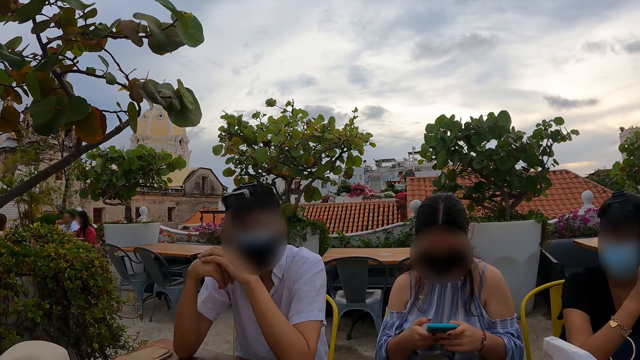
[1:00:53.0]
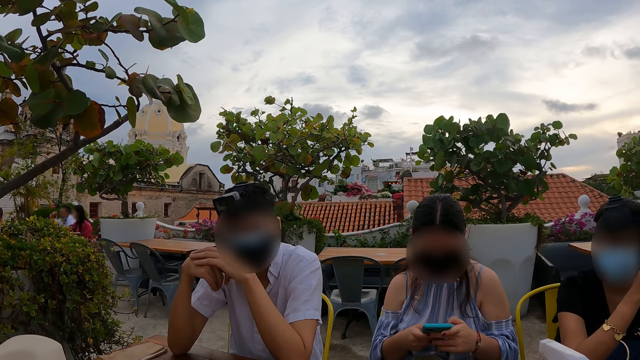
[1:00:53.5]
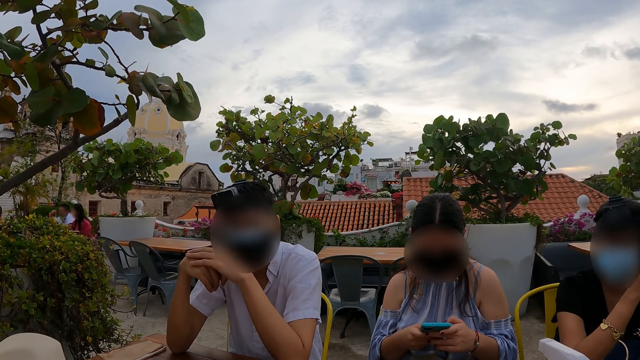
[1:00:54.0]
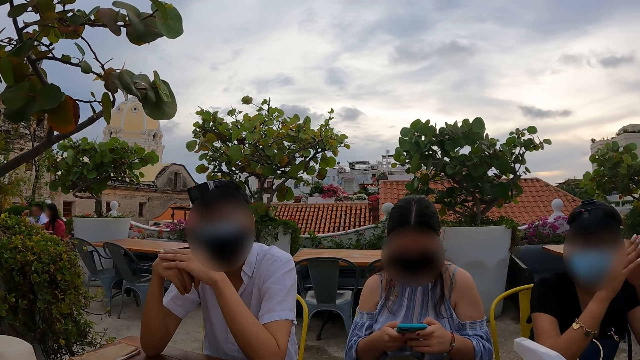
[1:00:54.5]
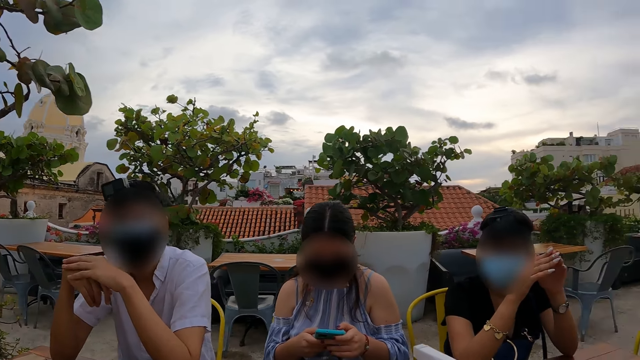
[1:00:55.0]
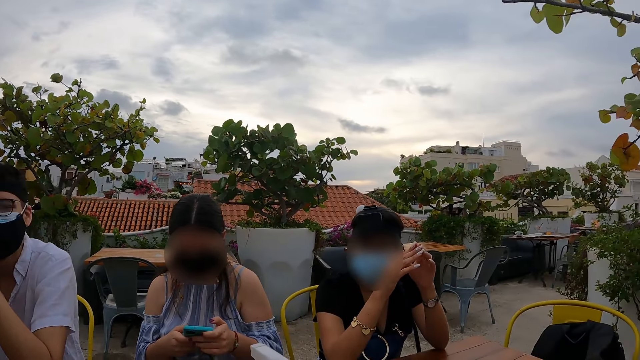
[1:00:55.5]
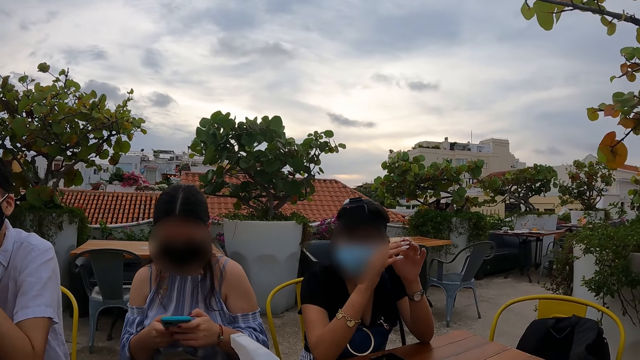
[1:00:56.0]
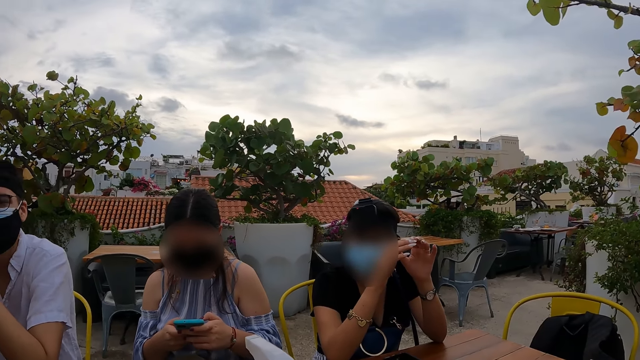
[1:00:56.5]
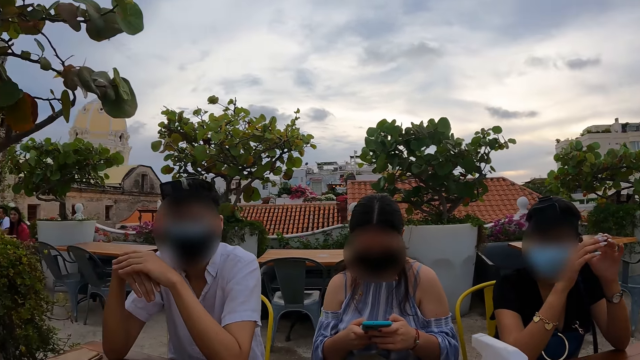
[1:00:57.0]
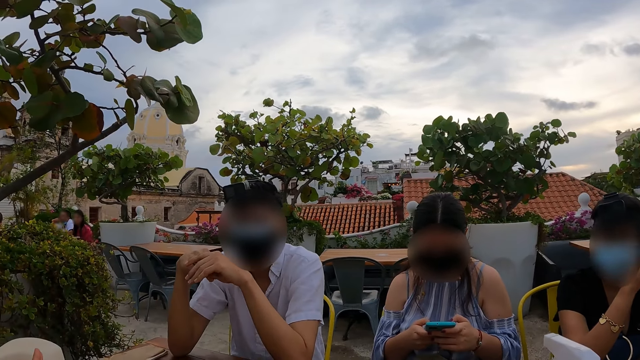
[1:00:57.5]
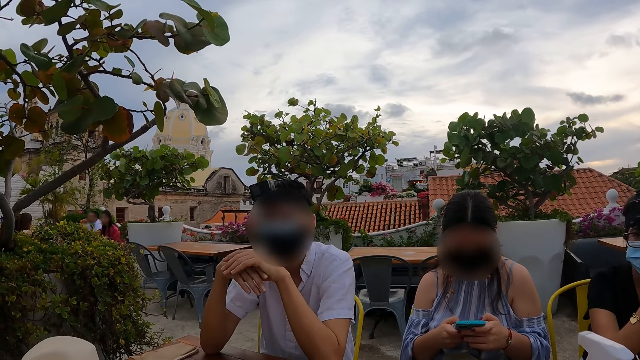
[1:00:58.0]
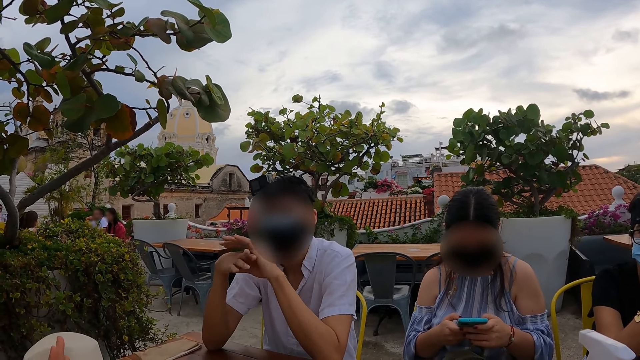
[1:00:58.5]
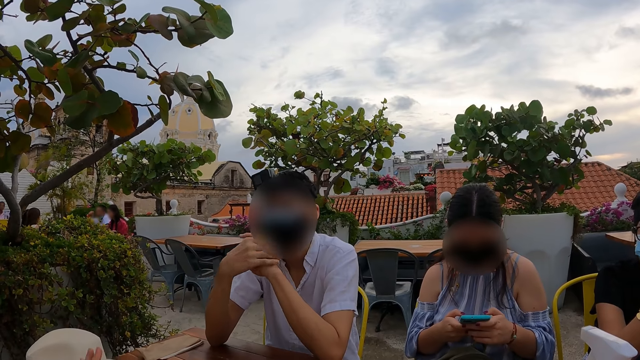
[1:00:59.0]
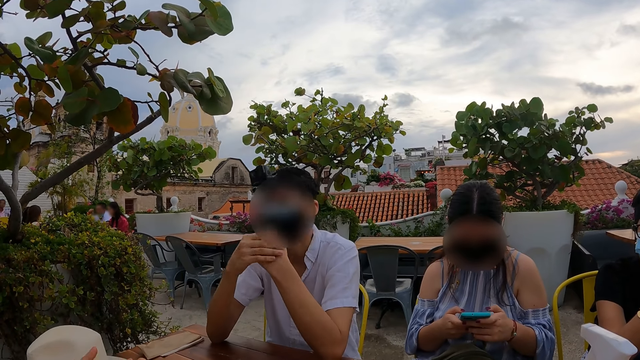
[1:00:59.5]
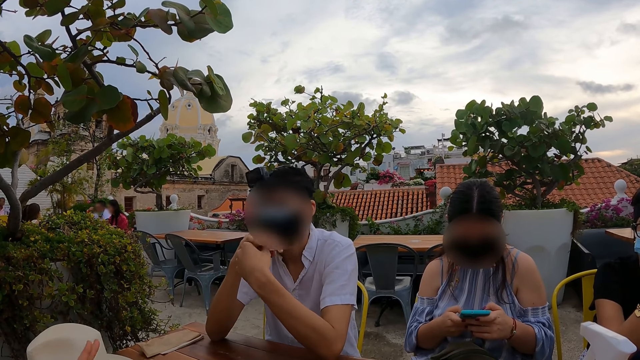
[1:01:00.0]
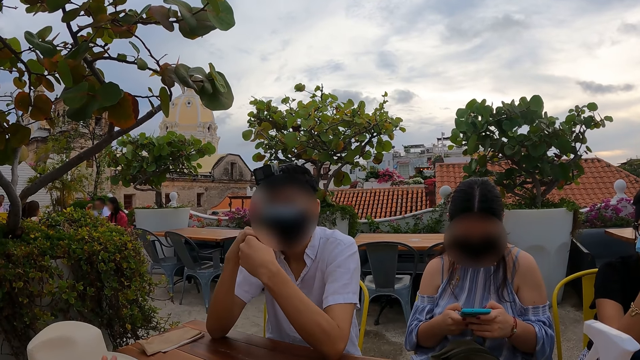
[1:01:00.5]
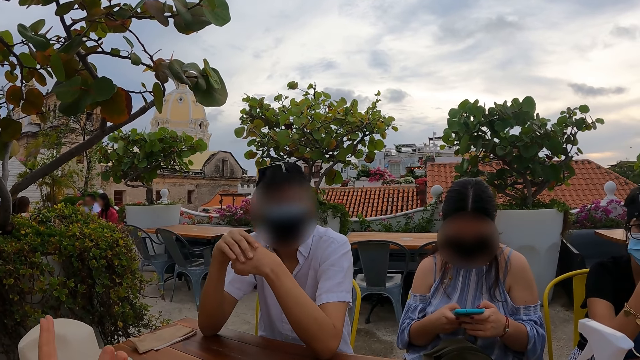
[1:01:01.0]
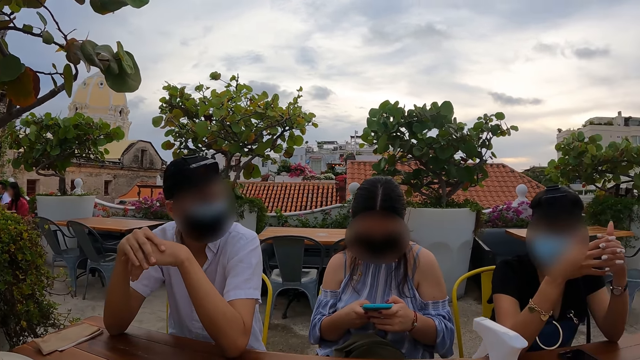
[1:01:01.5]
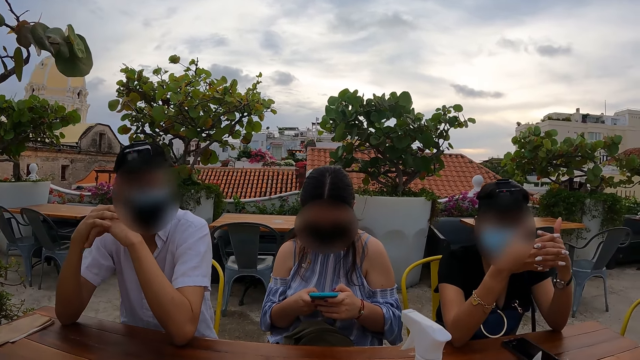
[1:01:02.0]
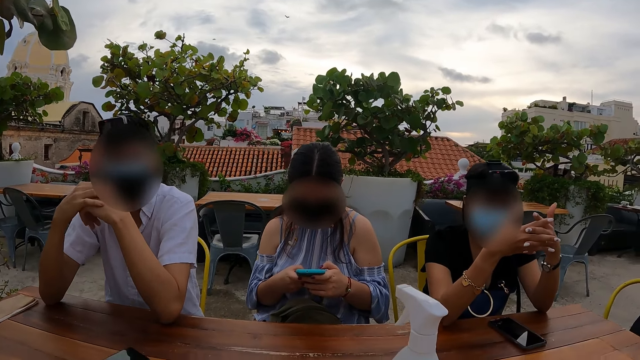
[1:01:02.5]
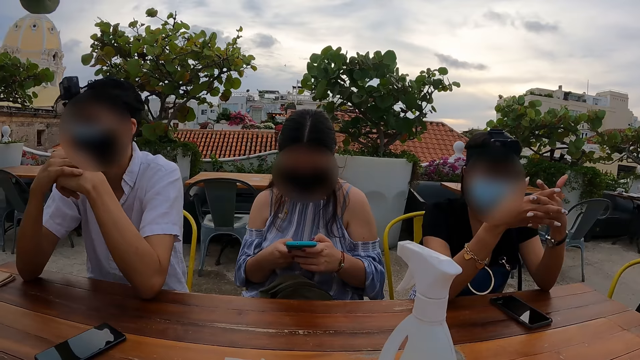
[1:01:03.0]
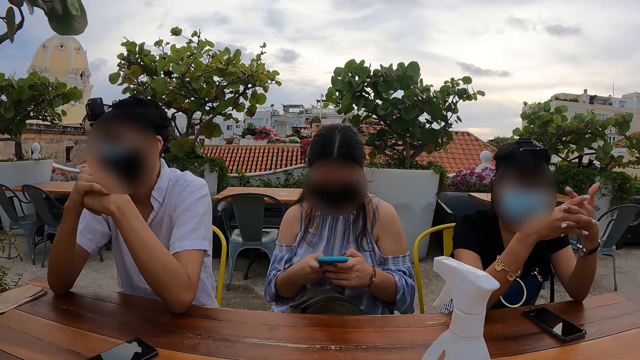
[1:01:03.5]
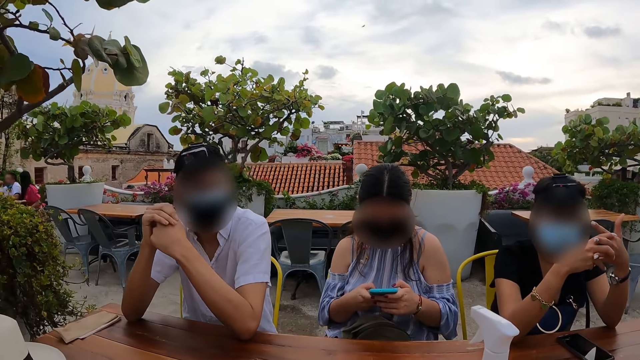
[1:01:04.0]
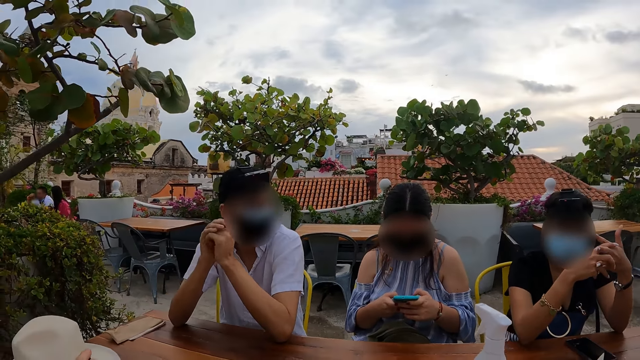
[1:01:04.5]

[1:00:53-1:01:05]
The camera wearer interacts with people.

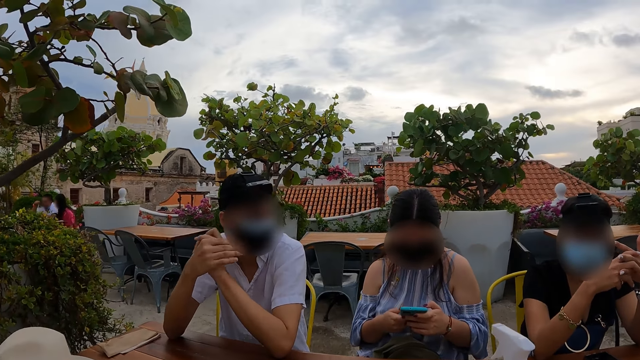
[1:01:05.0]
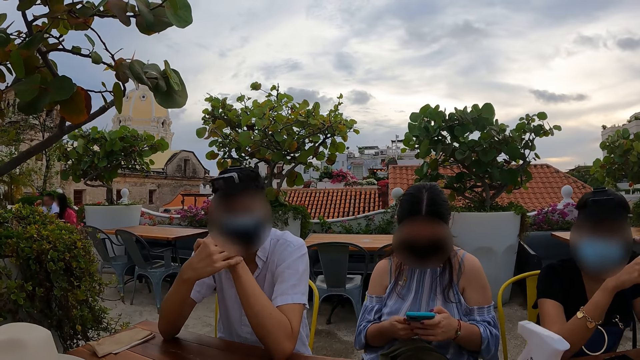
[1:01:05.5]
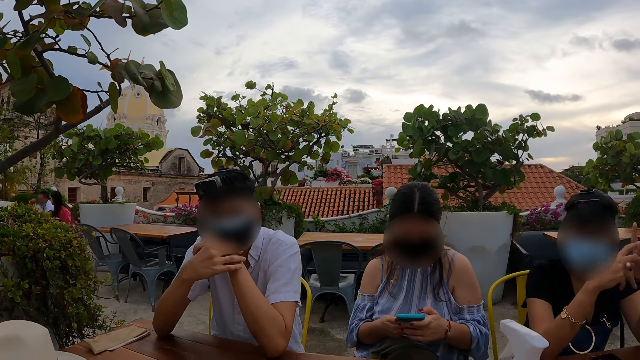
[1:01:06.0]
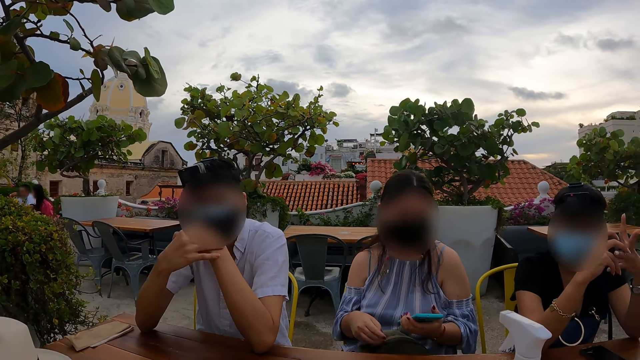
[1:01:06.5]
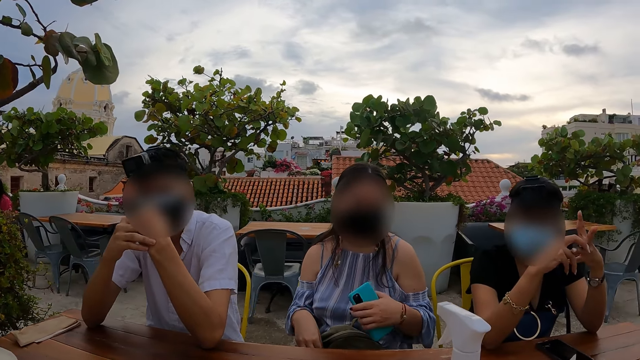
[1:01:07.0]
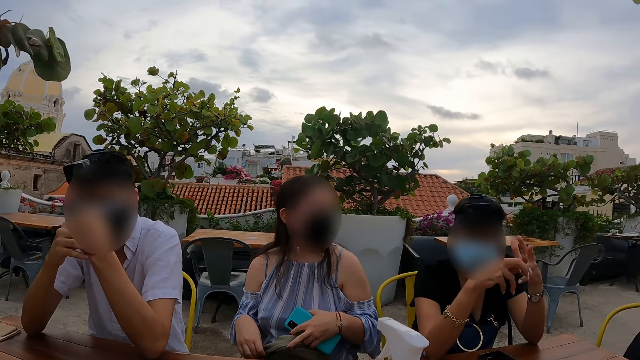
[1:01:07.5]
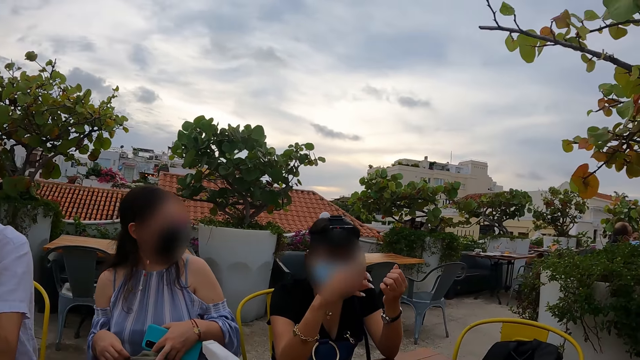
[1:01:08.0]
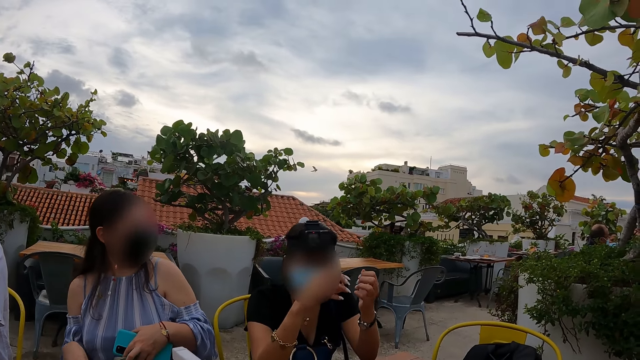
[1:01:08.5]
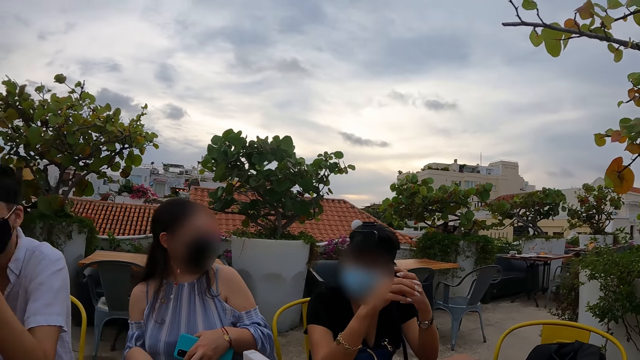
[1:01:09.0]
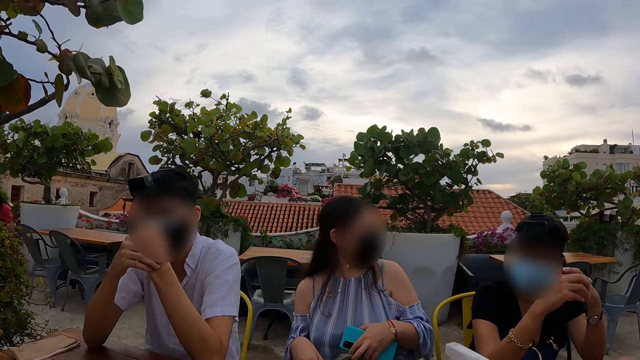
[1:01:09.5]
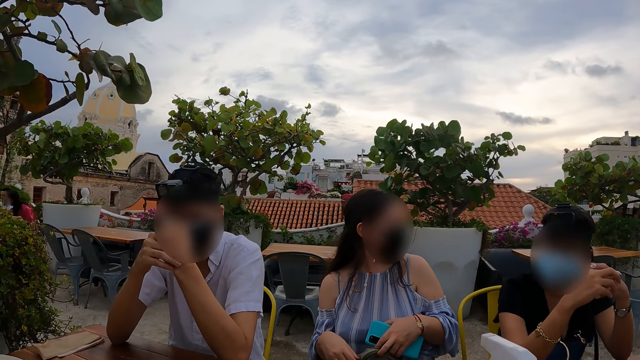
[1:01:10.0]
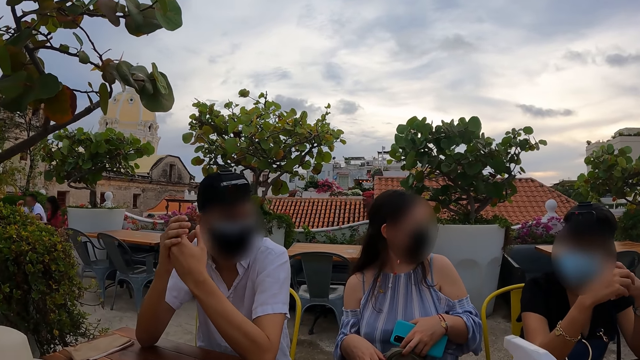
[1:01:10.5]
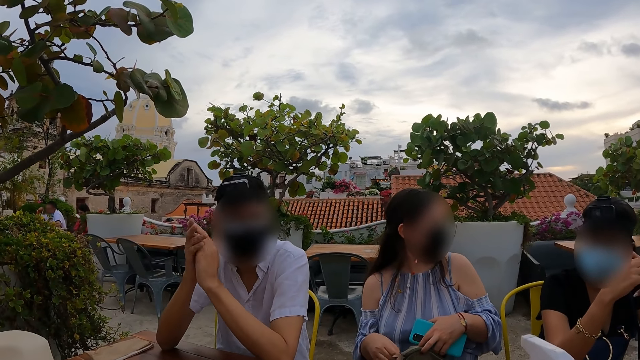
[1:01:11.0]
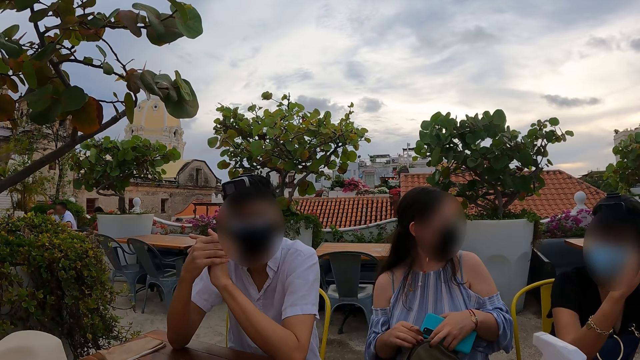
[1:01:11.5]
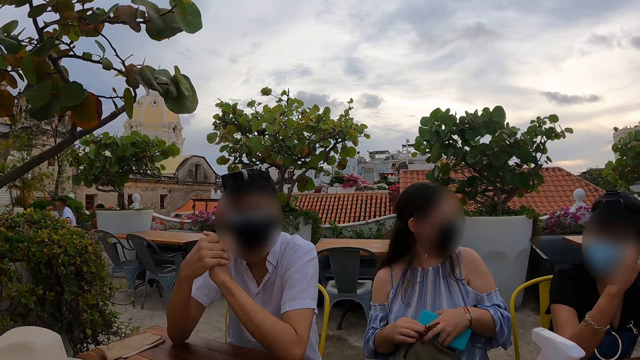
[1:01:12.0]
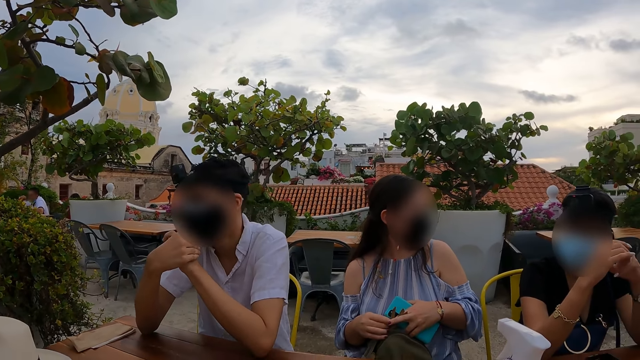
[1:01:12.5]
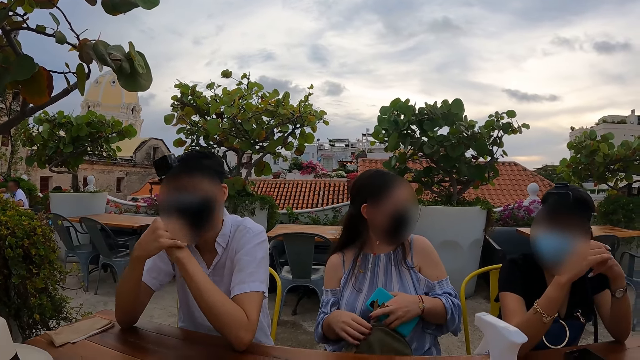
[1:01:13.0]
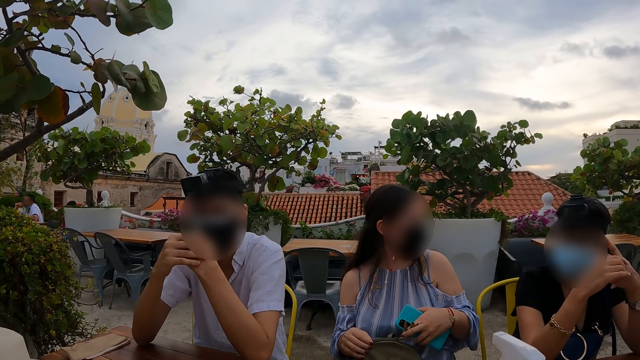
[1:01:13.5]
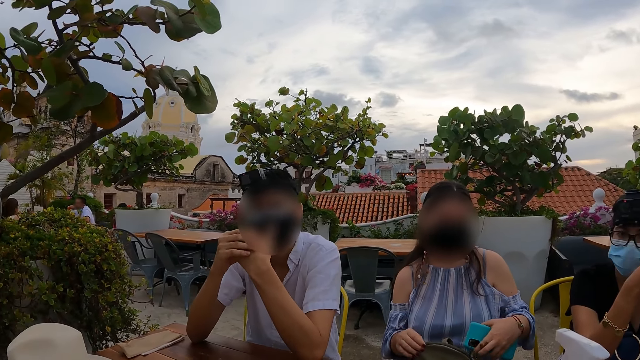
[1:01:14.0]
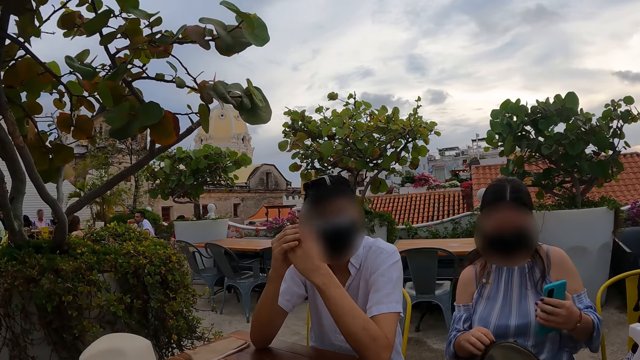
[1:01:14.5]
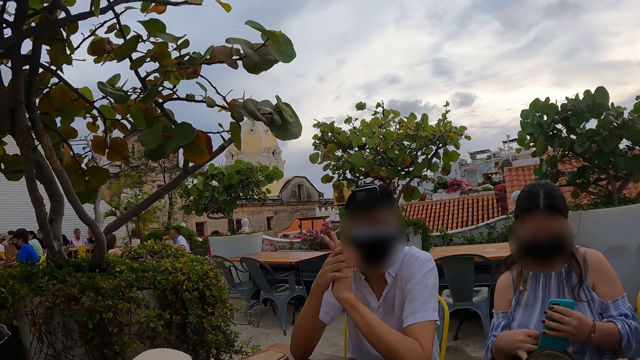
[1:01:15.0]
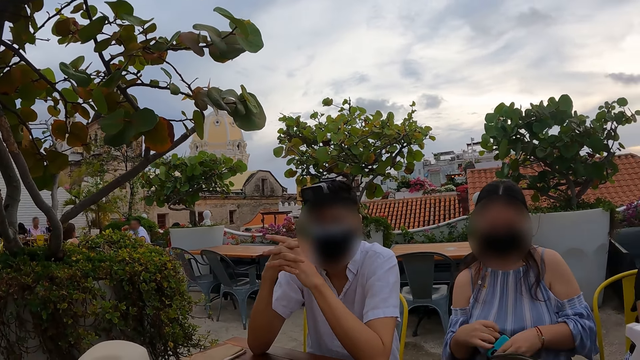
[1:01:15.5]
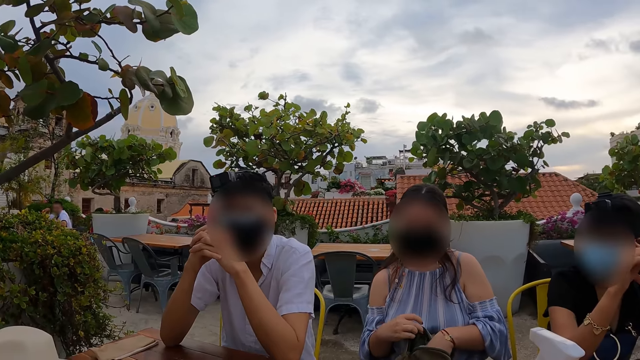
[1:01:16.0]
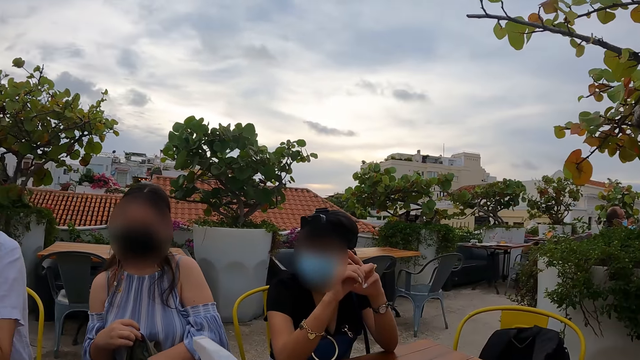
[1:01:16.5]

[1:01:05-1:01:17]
The camera wearer looks around.
